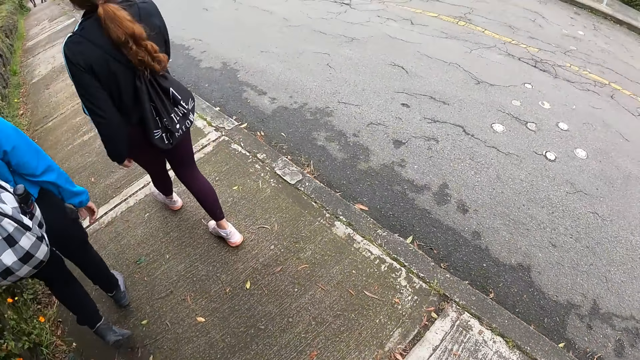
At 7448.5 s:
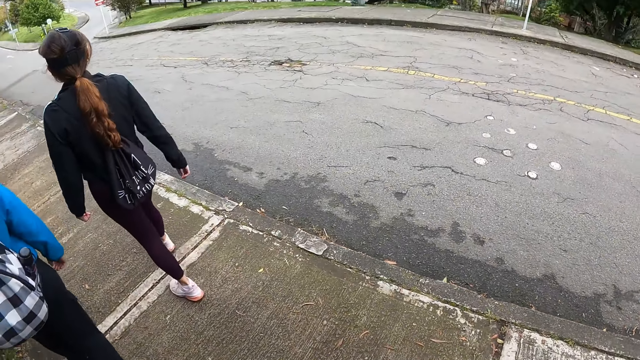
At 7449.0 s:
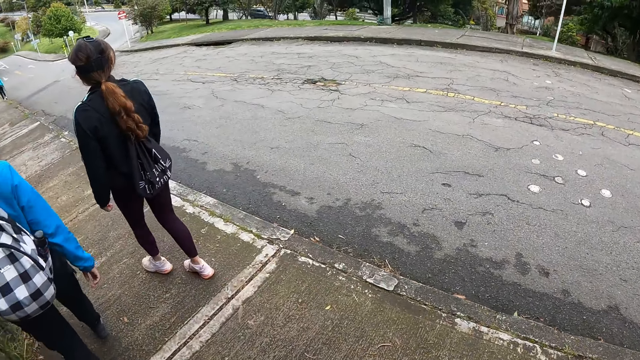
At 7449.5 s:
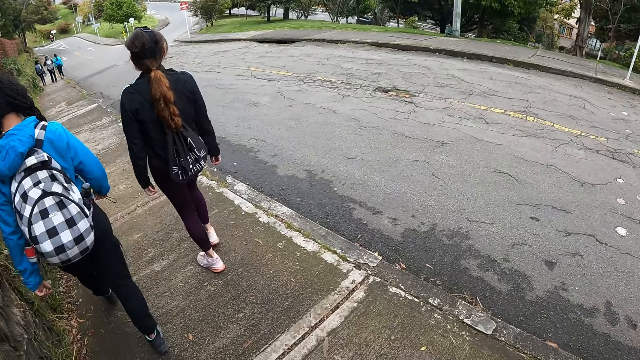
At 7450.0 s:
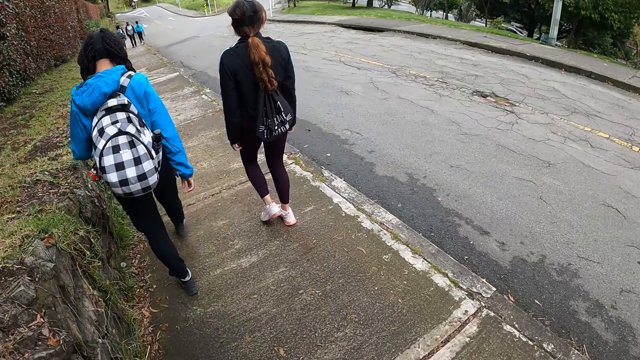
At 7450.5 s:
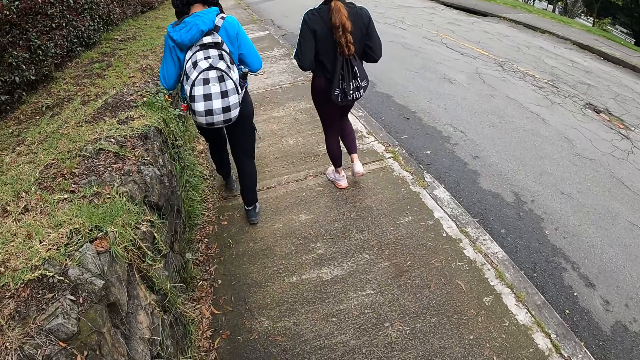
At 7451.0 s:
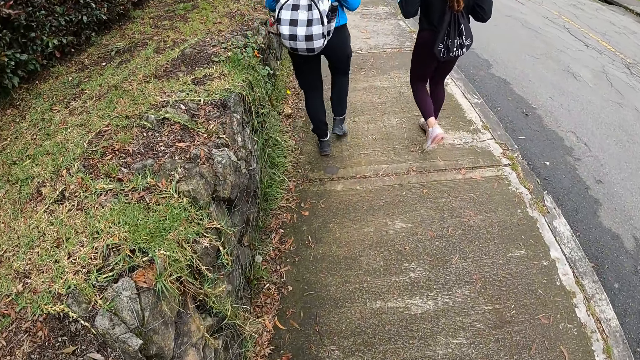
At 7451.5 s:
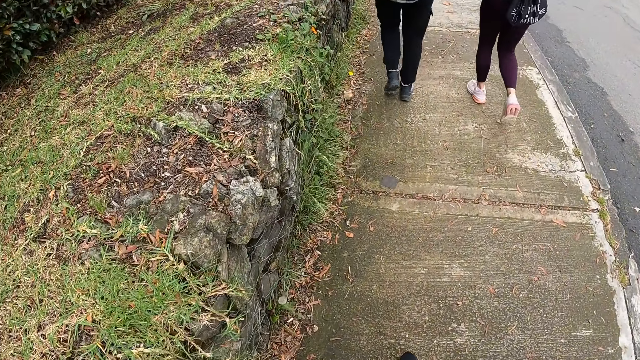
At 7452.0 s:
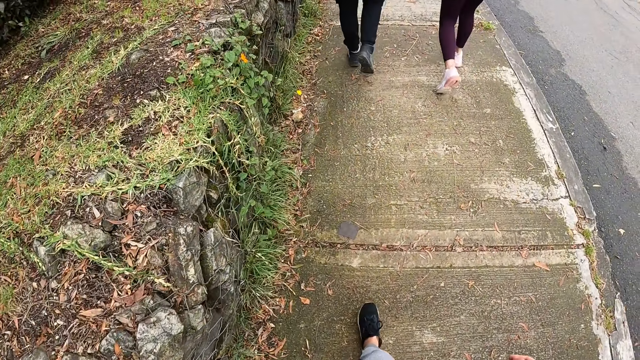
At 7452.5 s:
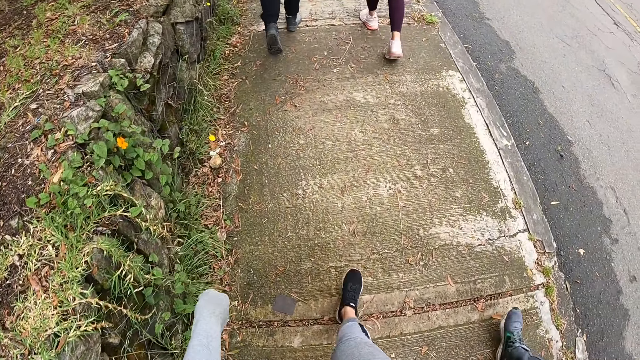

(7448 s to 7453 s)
The camera wearer and other people walk along the sidewalk.

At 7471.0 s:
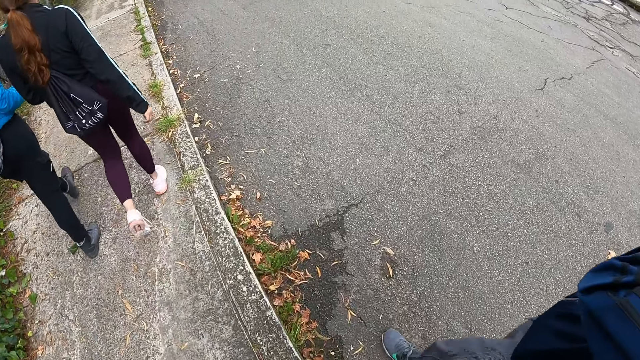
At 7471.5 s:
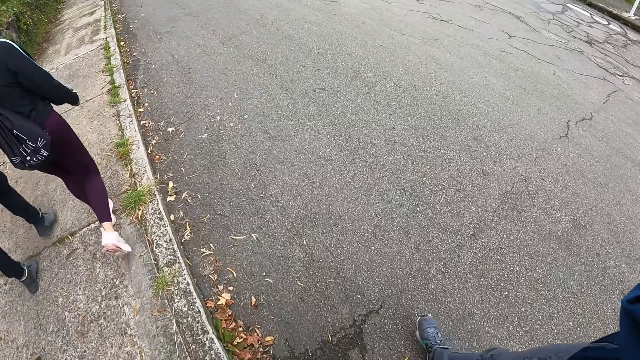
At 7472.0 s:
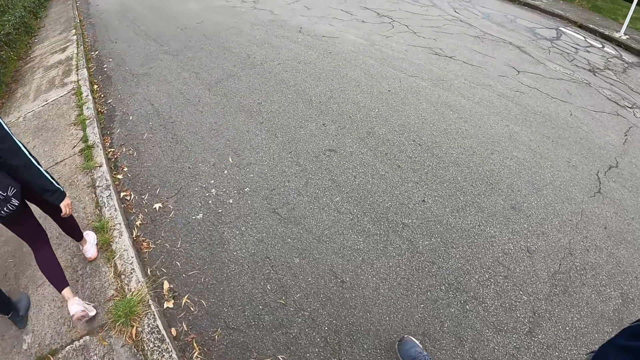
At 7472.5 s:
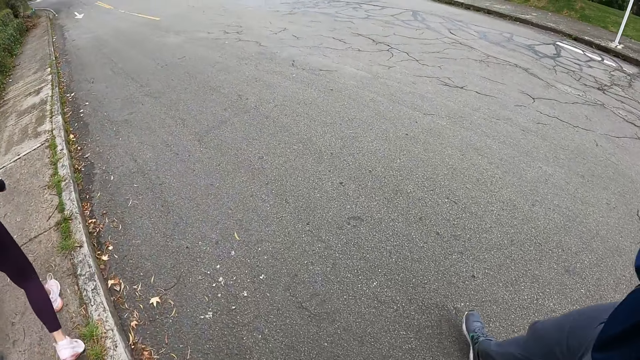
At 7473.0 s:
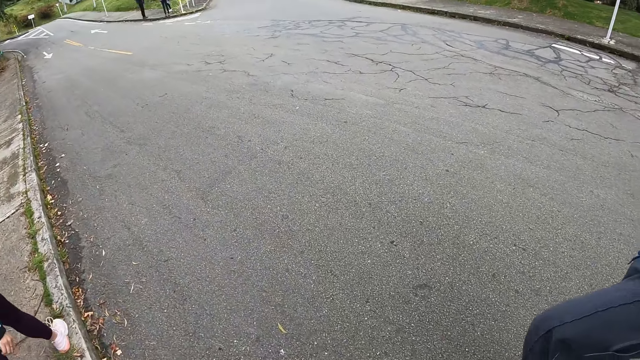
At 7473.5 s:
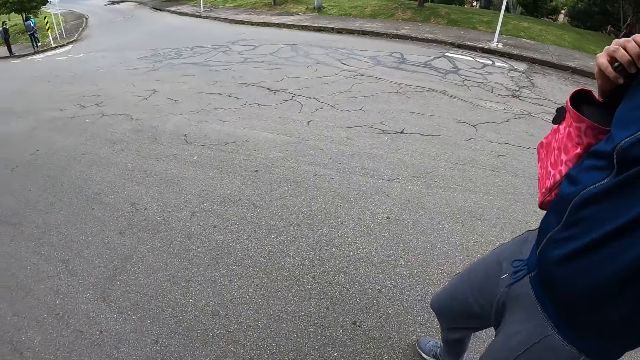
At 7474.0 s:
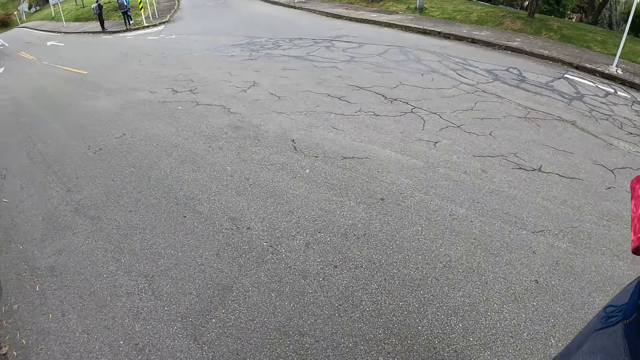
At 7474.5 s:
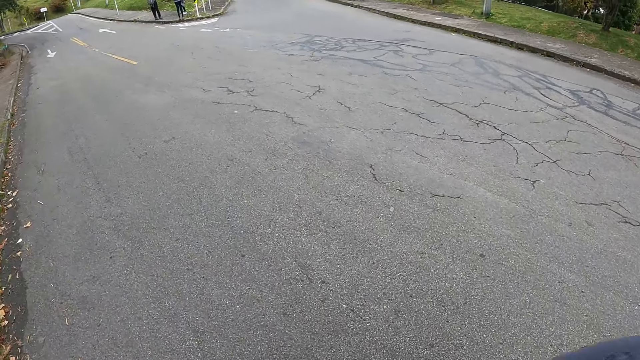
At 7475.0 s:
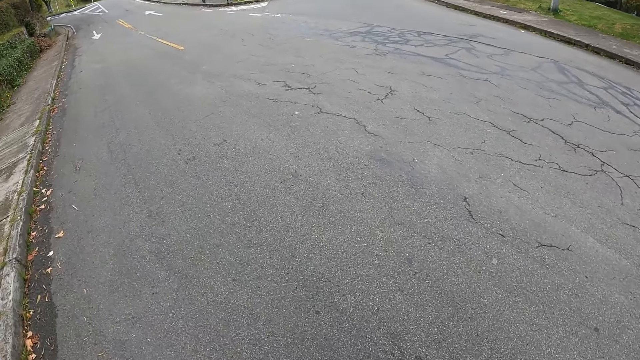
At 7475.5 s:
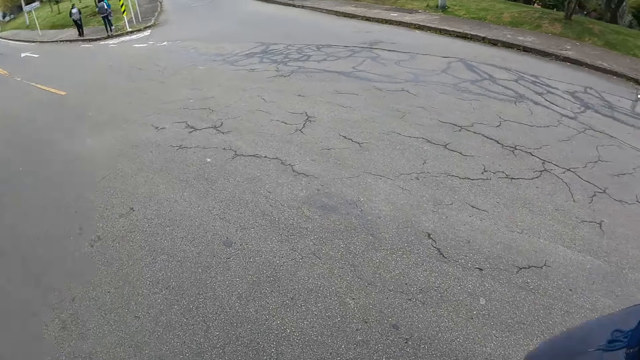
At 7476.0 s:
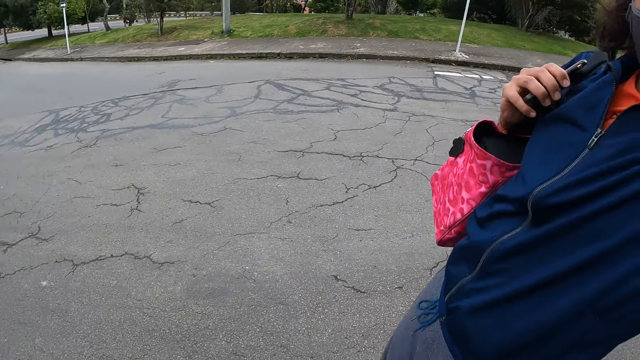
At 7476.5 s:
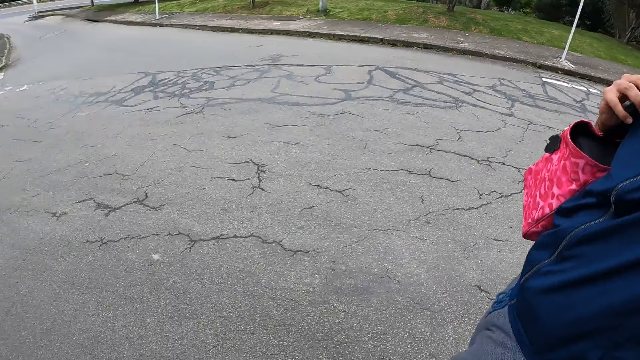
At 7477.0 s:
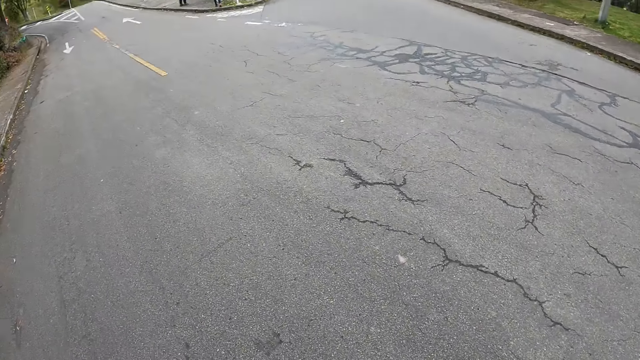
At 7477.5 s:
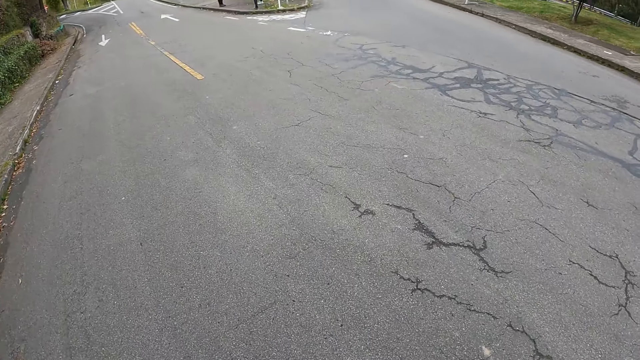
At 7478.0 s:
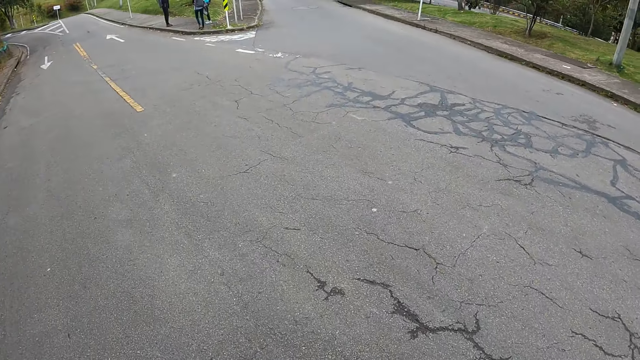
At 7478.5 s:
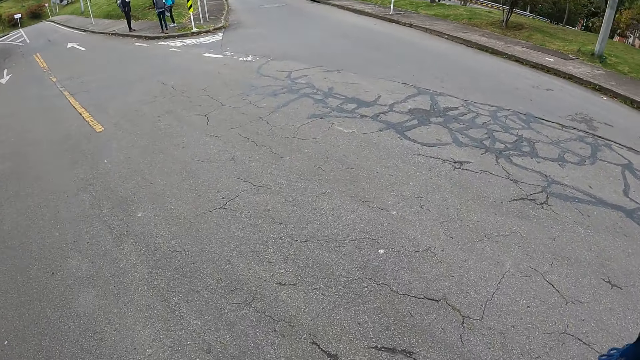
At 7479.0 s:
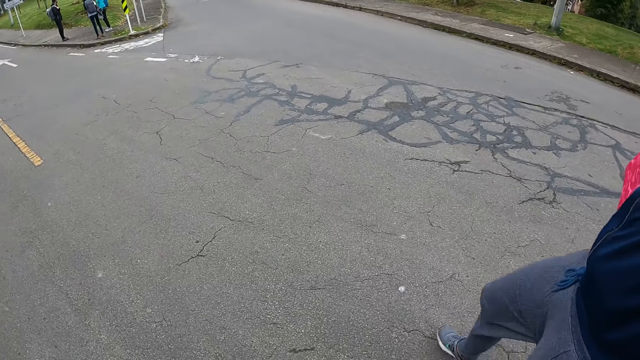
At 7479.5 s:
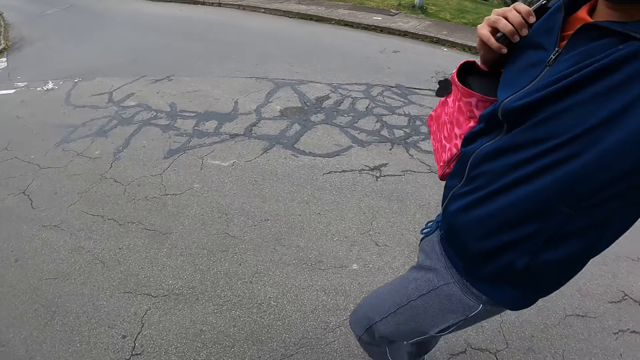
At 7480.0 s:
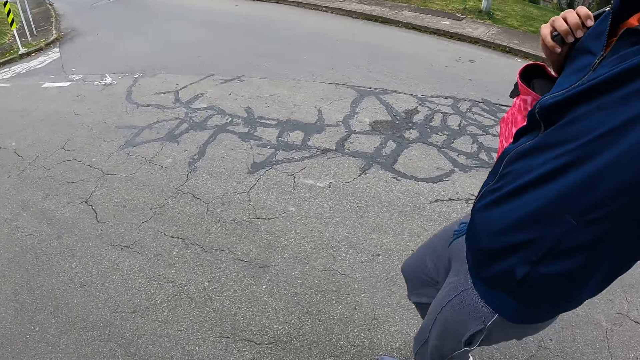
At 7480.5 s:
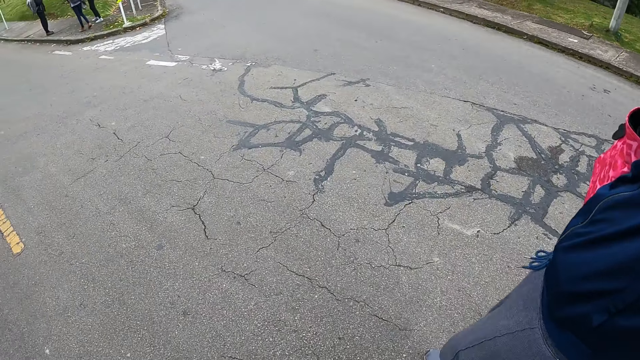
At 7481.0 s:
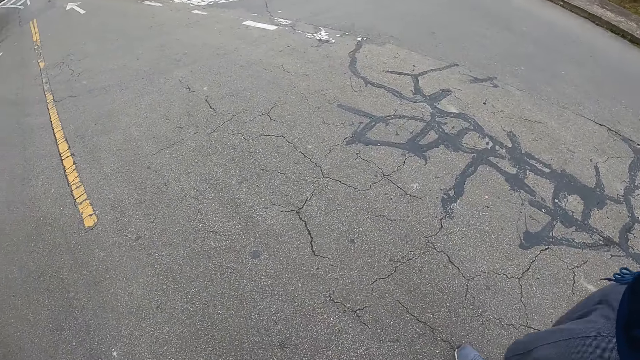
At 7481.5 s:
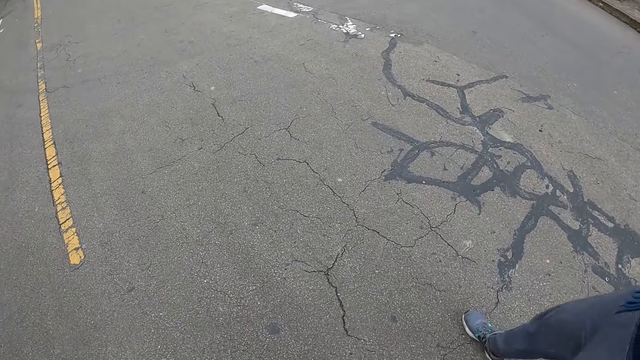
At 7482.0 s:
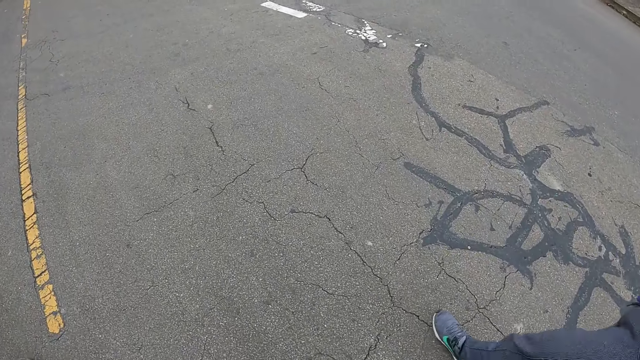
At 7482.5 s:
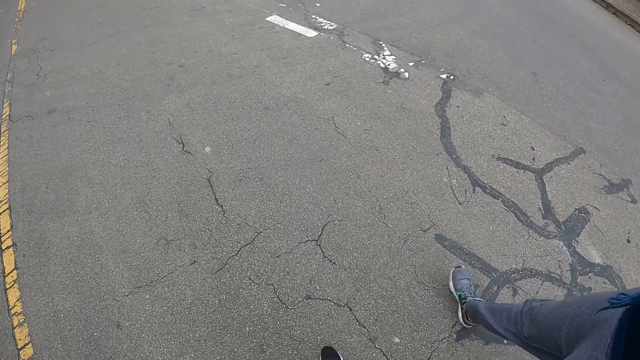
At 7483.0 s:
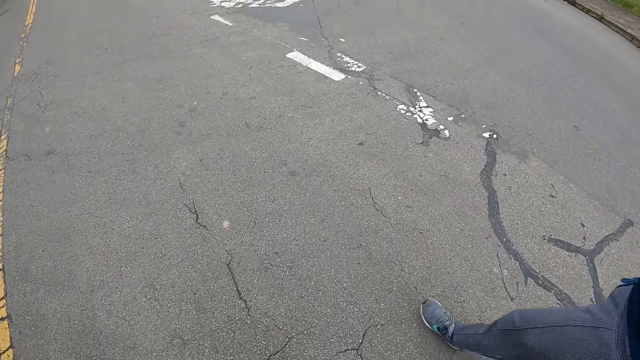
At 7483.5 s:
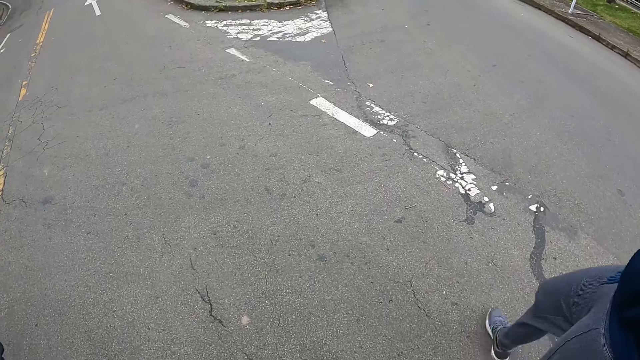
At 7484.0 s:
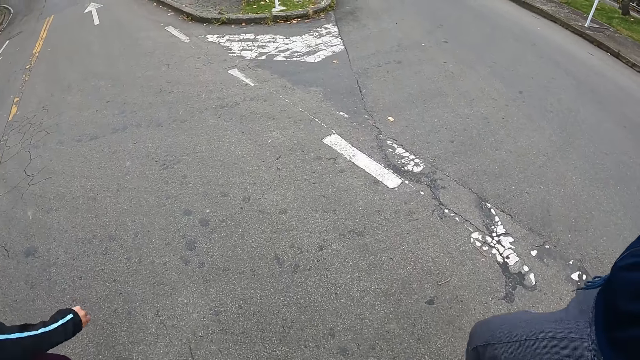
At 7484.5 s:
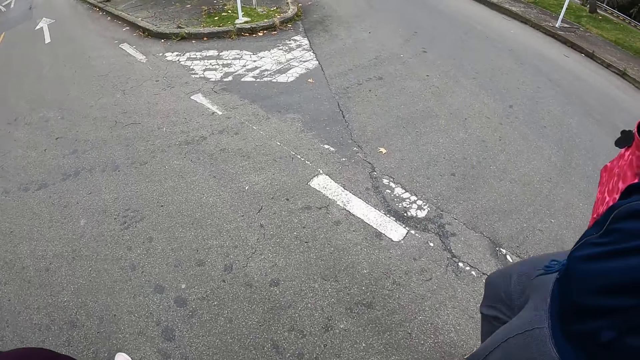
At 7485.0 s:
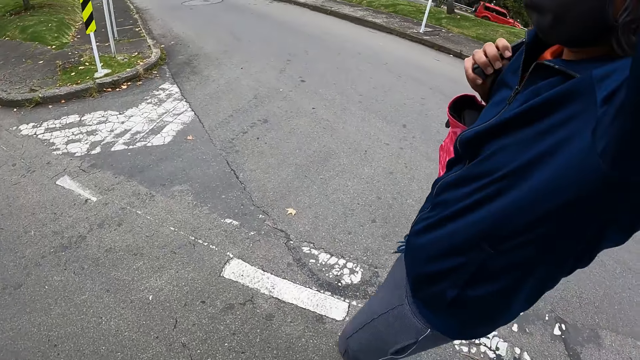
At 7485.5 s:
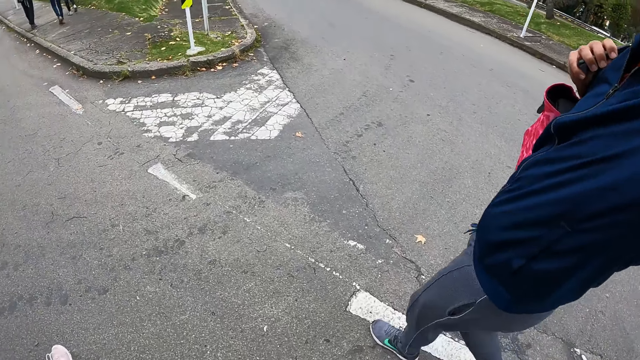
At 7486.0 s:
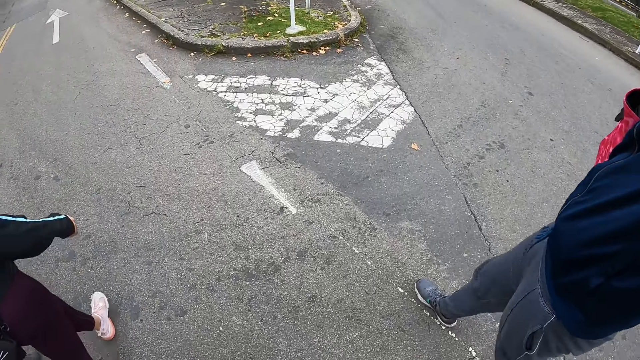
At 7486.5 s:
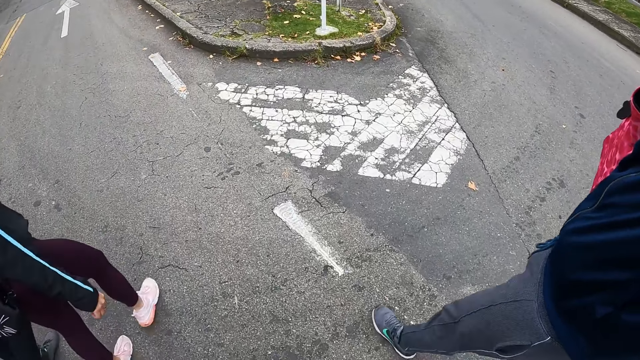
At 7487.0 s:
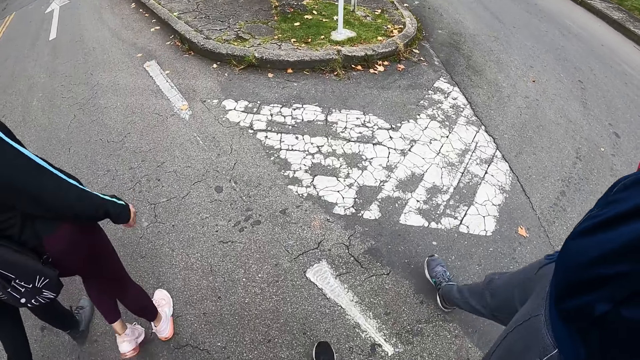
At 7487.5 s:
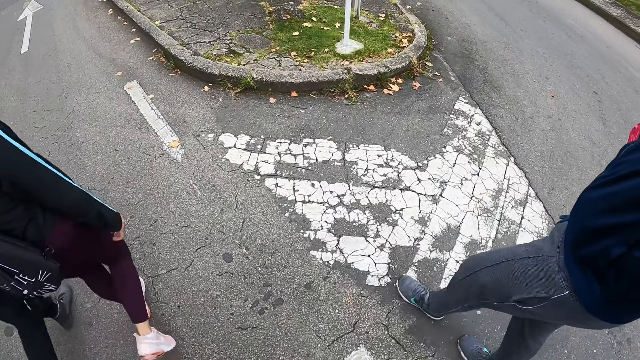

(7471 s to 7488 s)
The camera wearer walks on the road with the man. They look around the road. The camera wearer and other people cross the road.
